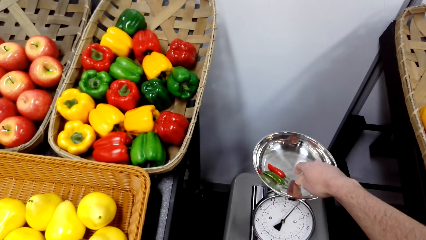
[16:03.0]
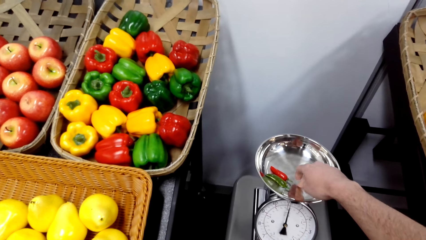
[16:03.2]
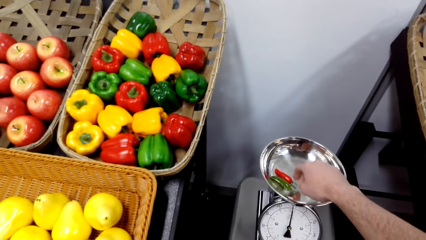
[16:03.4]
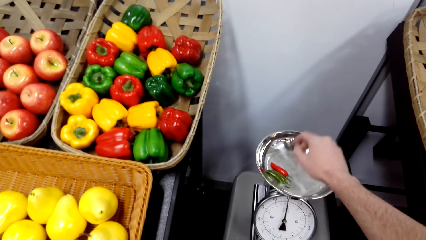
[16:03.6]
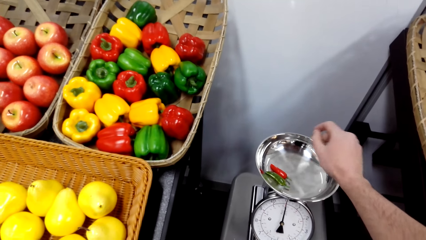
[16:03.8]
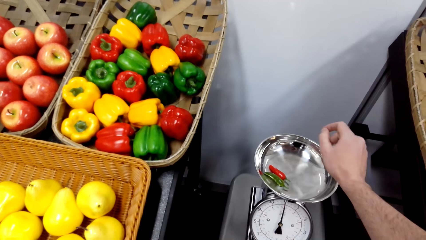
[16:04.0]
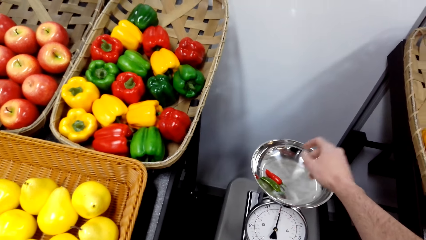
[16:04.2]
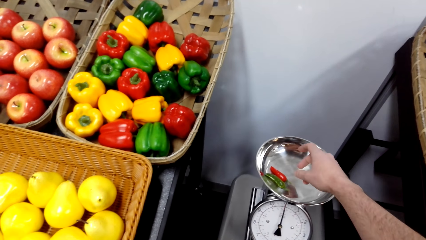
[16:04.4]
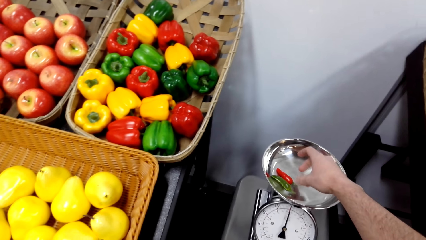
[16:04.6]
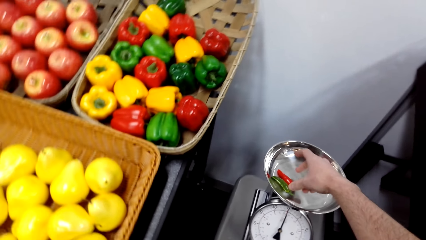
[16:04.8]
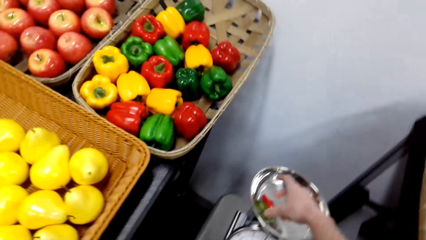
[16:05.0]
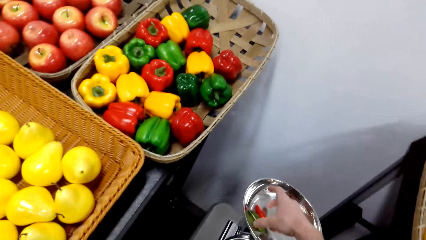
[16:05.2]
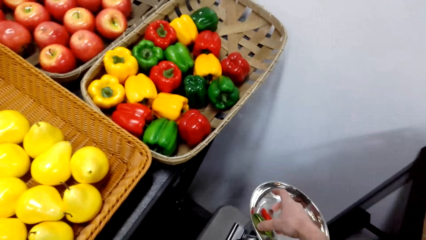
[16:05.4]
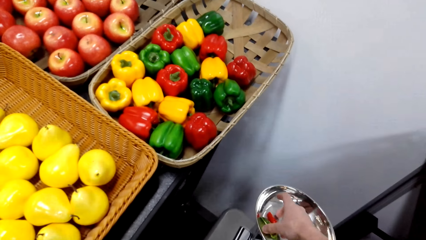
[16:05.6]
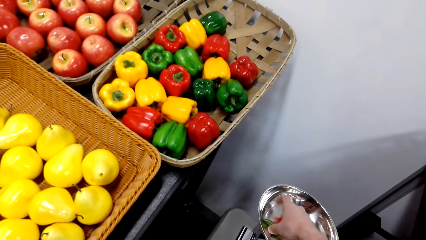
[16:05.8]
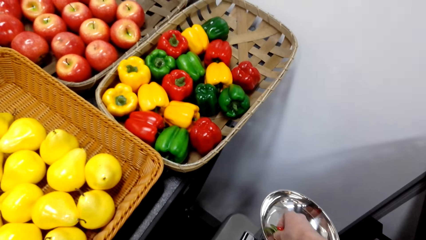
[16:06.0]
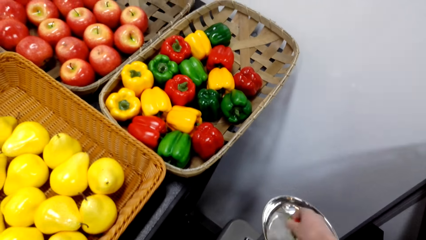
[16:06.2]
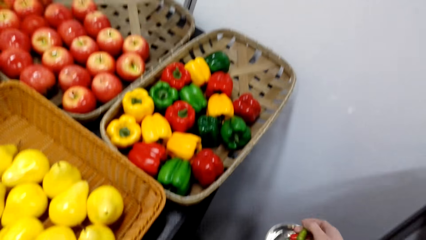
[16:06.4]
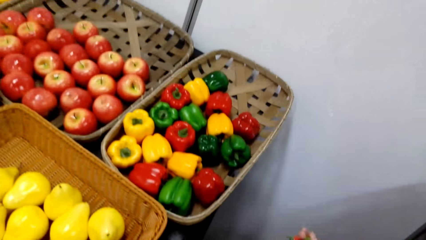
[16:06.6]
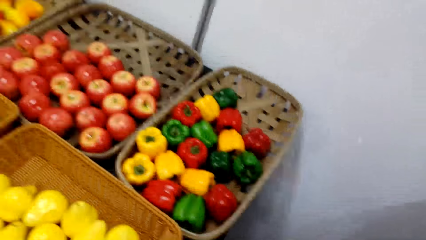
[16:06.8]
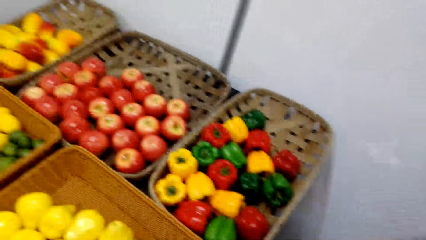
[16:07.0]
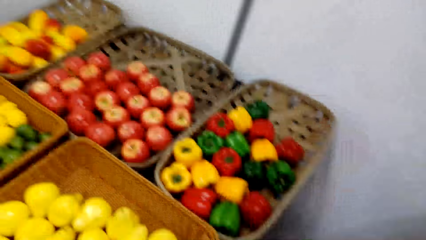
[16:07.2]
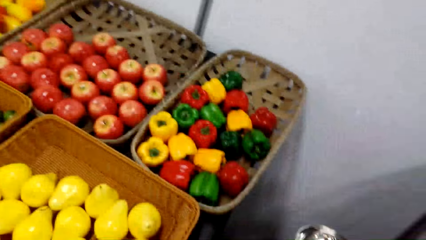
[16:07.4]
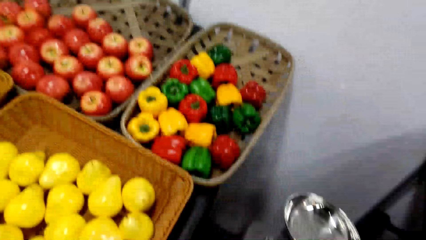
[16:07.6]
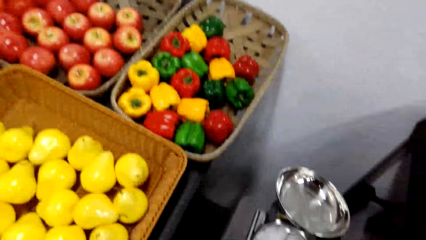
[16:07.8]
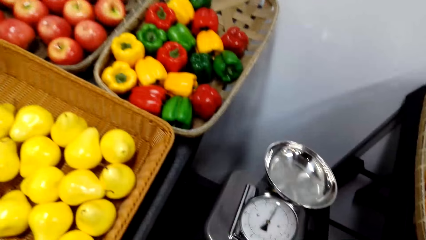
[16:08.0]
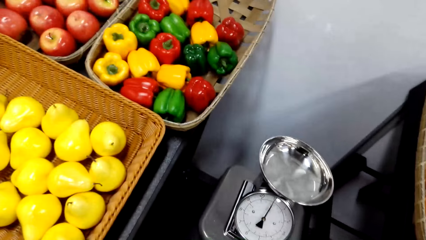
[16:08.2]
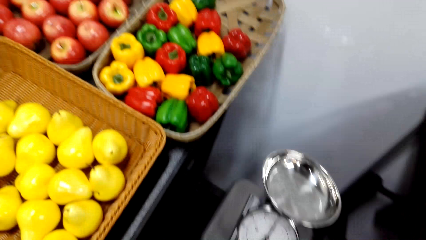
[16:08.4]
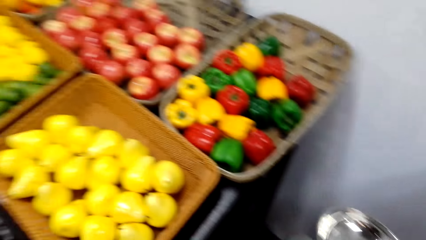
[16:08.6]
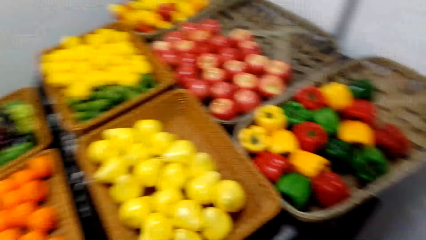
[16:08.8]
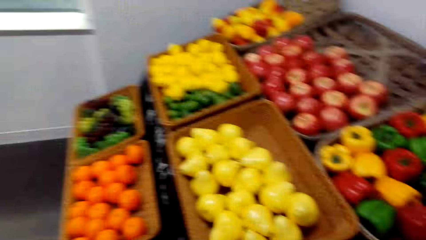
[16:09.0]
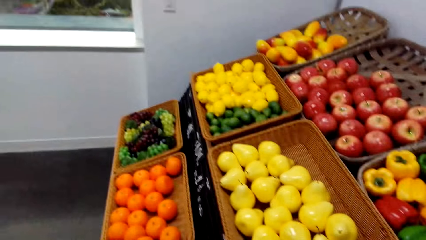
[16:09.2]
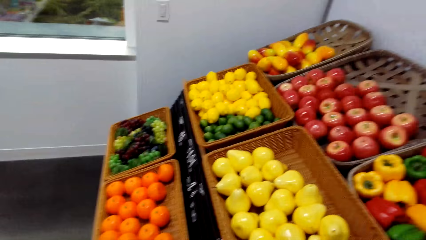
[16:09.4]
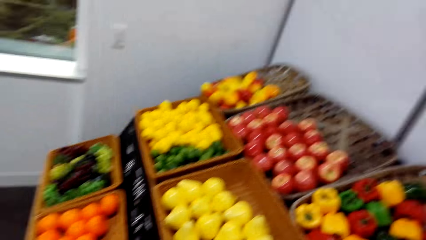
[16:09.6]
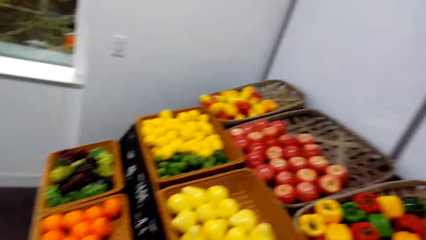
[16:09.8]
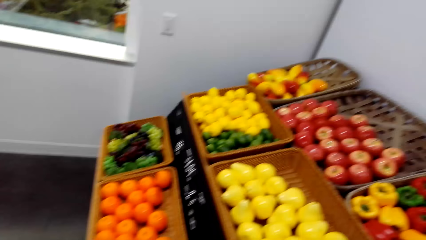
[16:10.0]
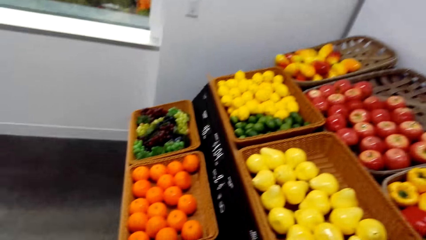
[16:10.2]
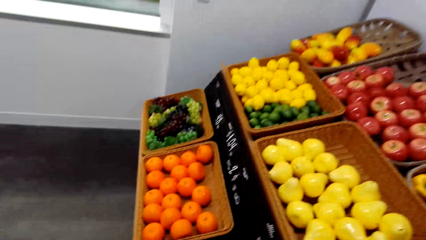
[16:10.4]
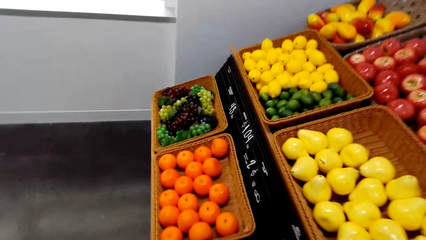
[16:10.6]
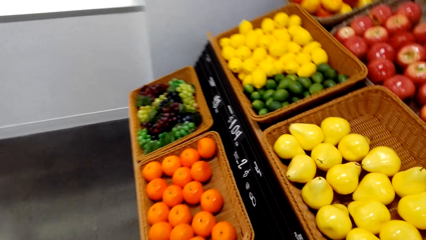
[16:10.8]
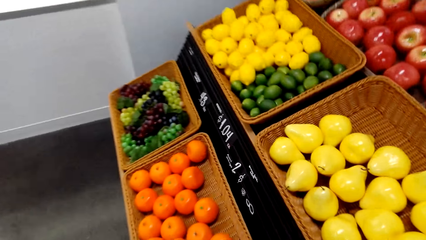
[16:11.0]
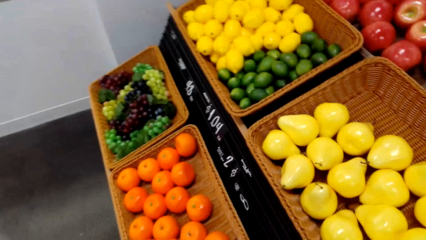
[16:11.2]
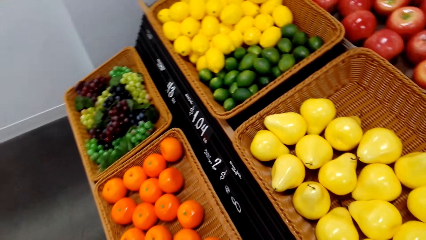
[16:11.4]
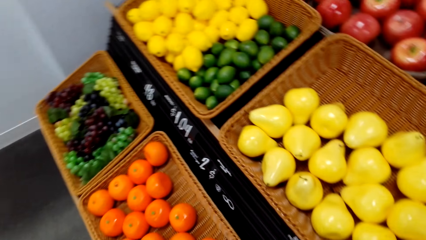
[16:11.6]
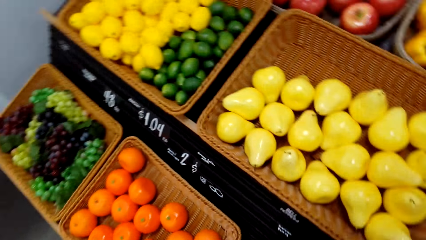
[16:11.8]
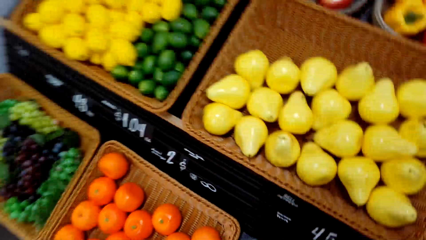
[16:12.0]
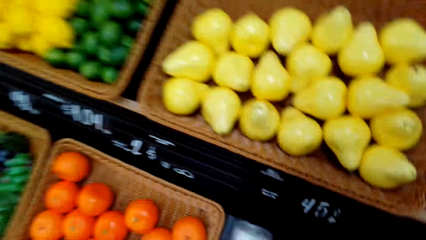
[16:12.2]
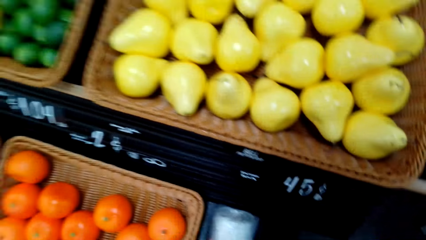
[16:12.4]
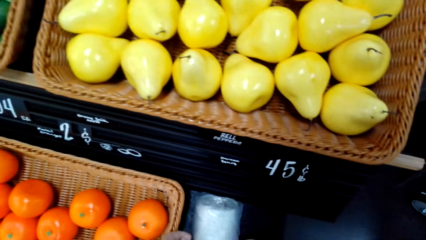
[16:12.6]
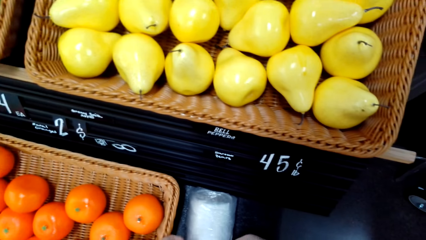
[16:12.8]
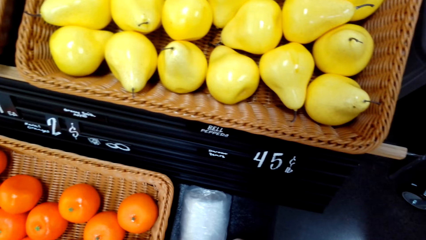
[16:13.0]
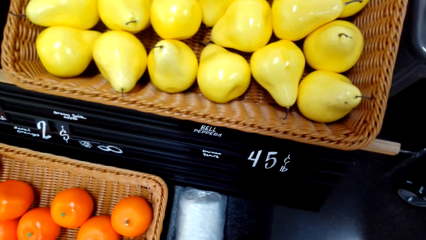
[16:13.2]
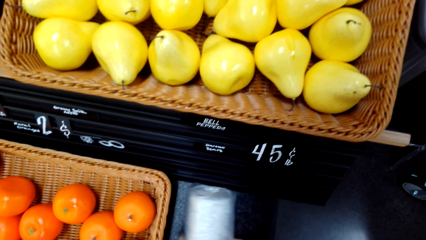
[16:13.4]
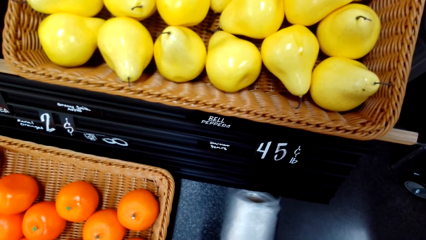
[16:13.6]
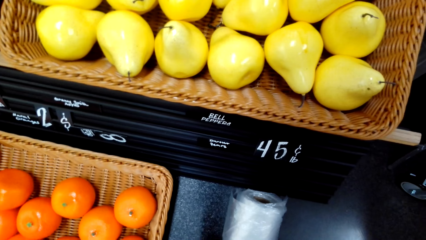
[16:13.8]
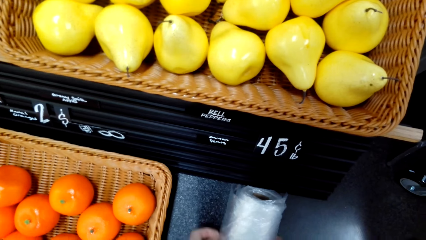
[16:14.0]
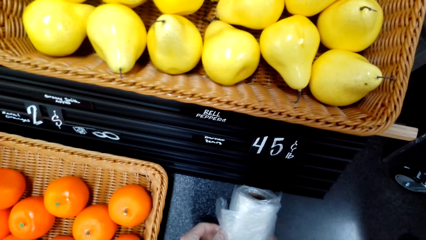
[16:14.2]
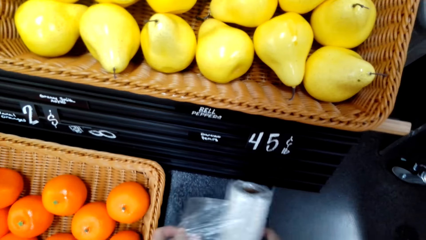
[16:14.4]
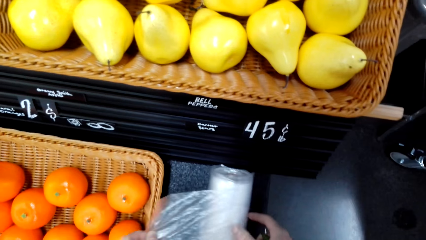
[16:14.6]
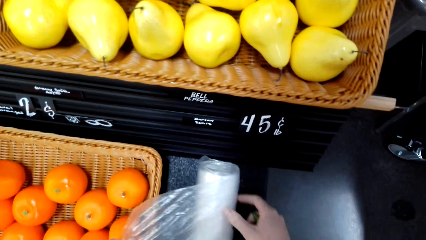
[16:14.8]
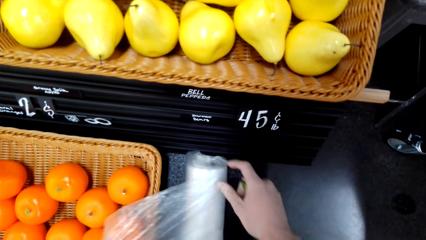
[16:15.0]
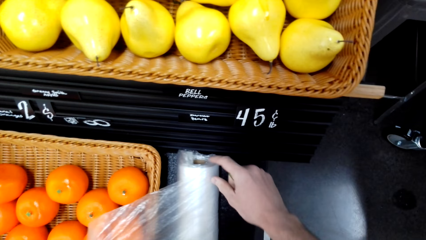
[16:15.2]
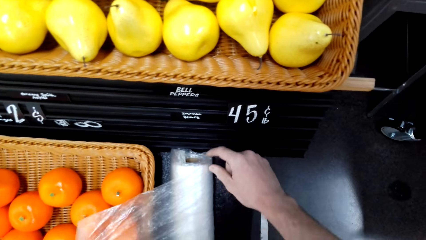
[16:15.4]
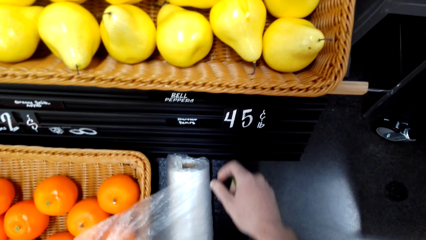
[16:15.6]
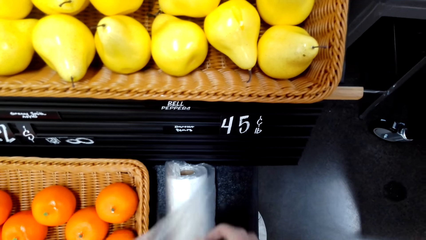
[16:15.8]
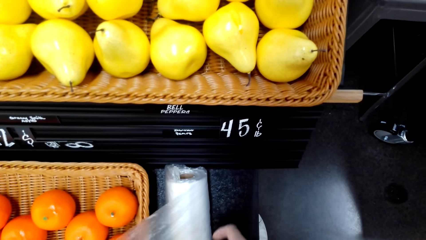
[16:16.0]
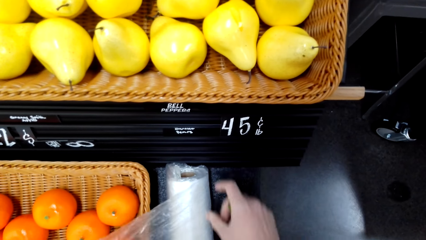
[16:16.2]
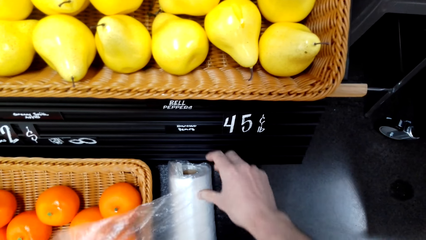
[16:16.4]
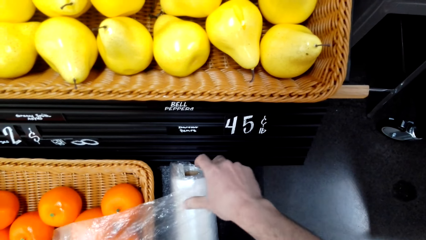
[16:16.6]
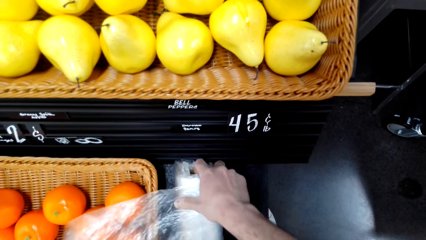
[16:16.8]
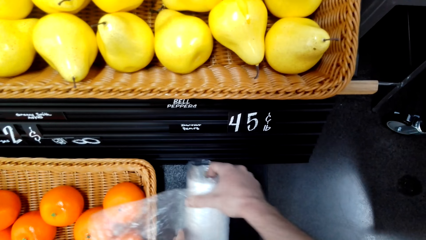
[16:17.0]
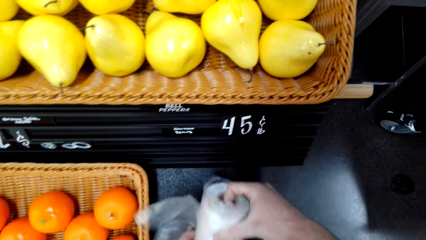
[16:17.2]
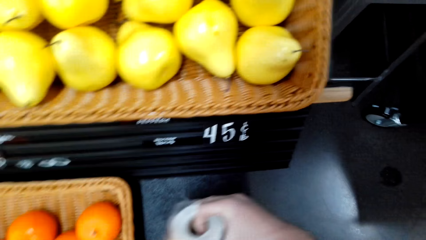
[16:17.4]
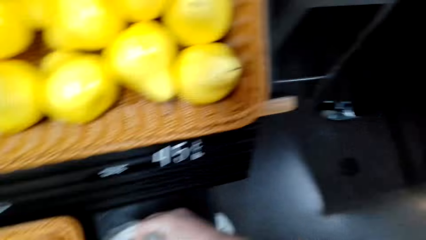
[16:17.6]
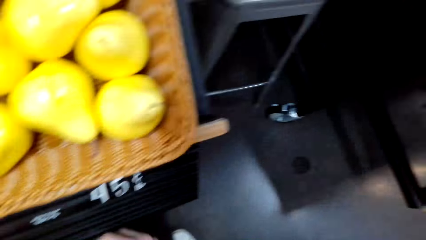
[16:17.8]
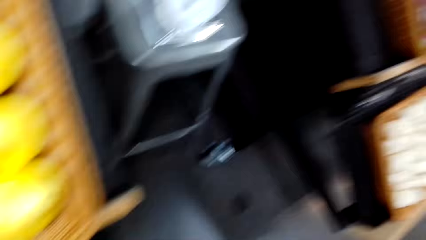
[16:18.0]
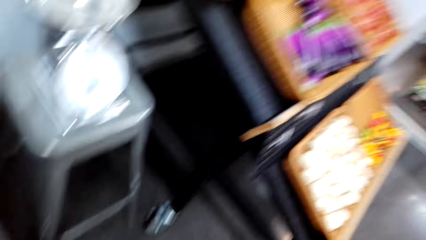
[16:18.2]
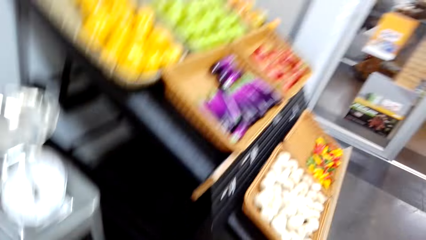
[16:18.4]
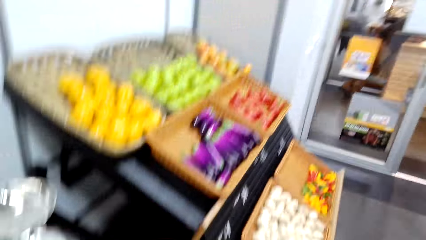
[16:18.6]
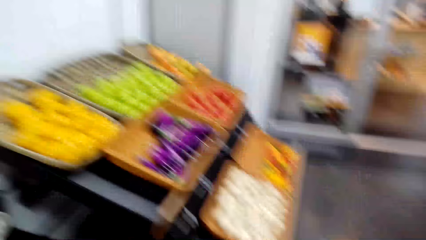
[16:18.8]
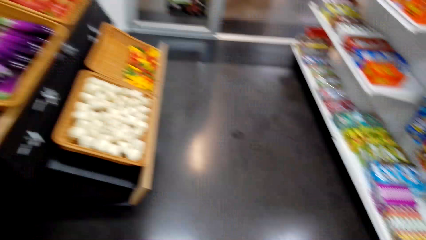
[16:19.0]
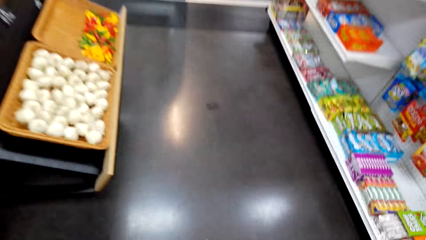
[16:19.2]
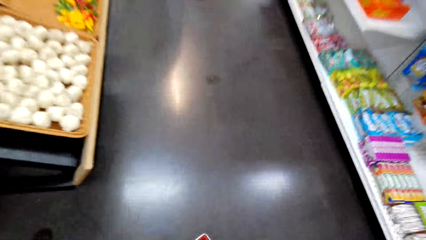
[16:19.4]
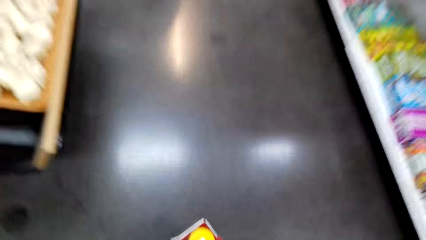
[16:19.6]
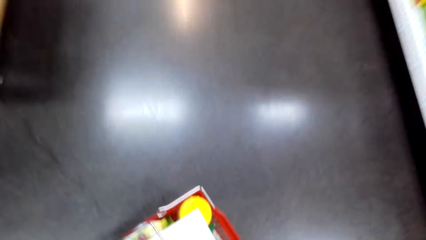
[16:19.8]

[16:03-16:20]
The camera wearer picks up the chilli pepper from the weighing scale. They take the wrapping paper.
